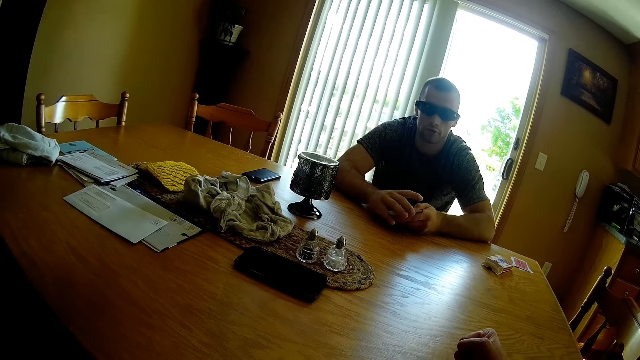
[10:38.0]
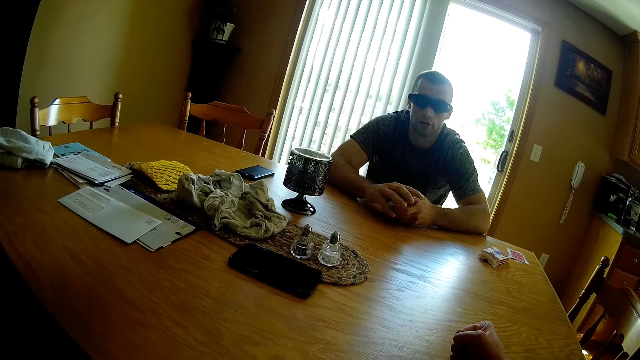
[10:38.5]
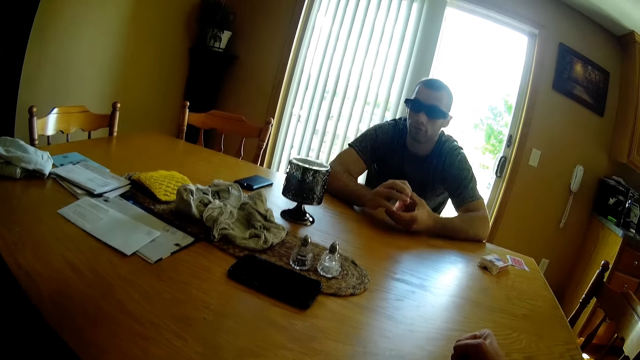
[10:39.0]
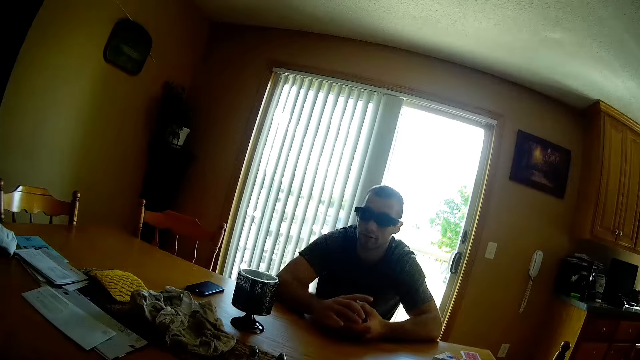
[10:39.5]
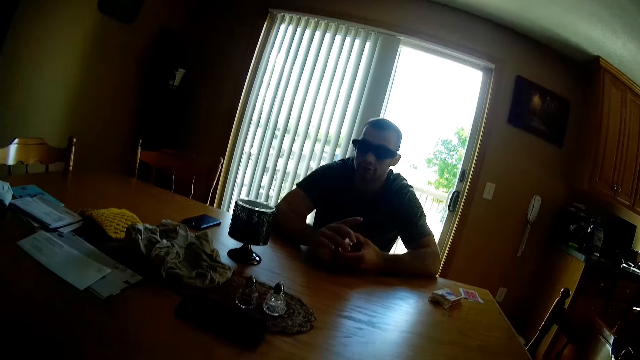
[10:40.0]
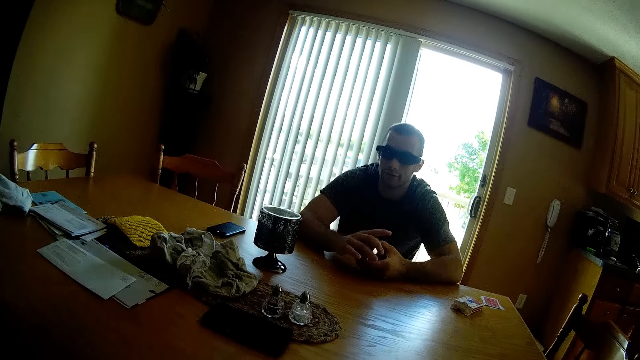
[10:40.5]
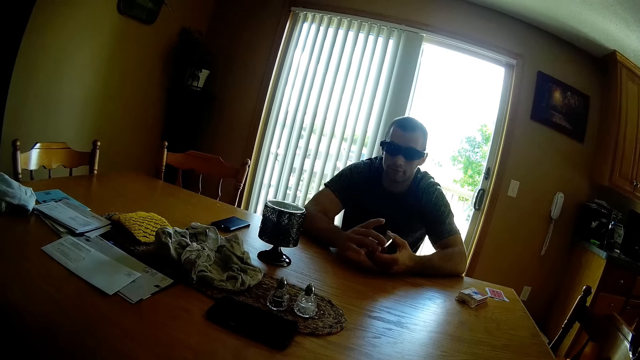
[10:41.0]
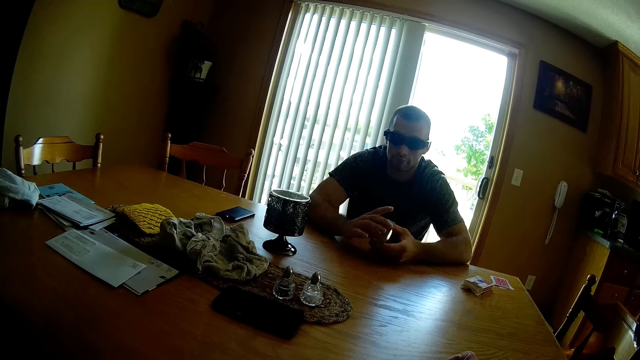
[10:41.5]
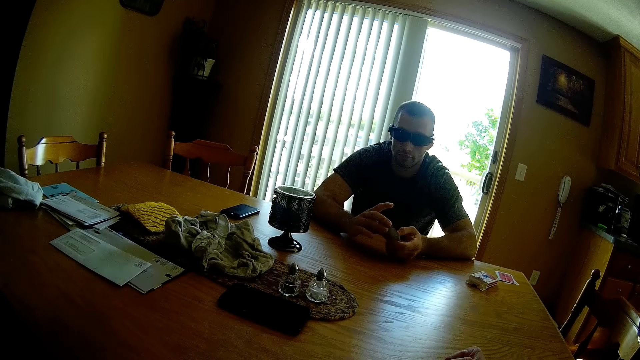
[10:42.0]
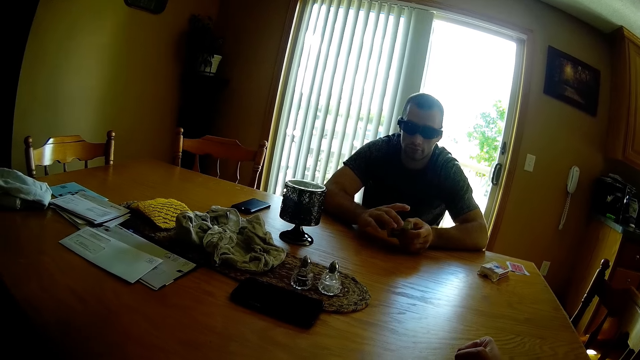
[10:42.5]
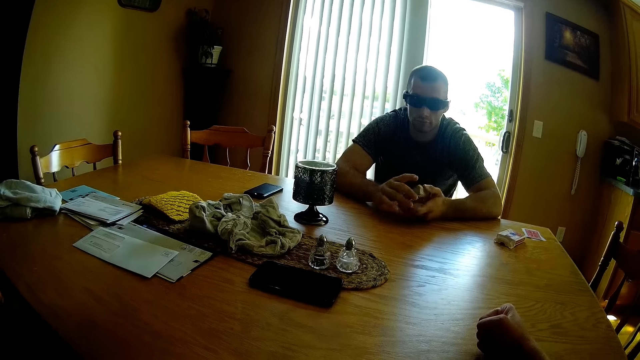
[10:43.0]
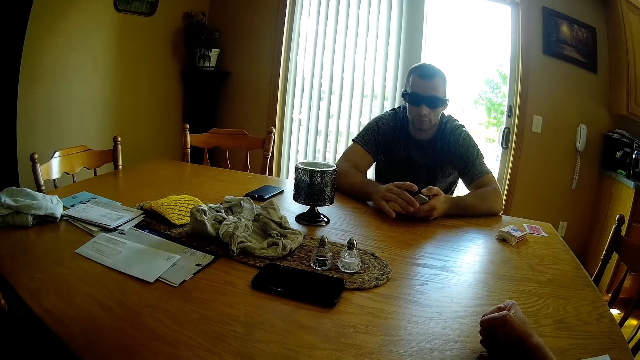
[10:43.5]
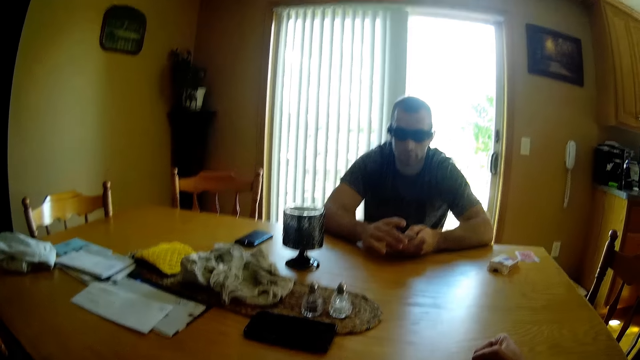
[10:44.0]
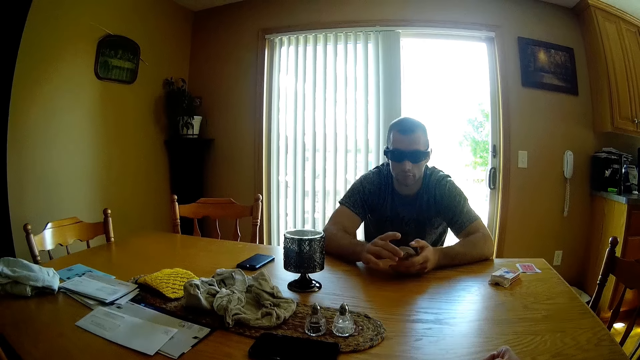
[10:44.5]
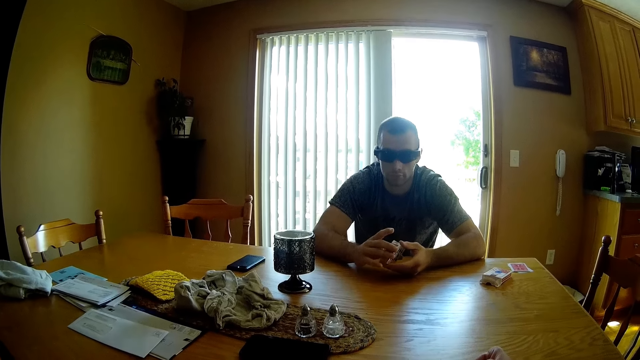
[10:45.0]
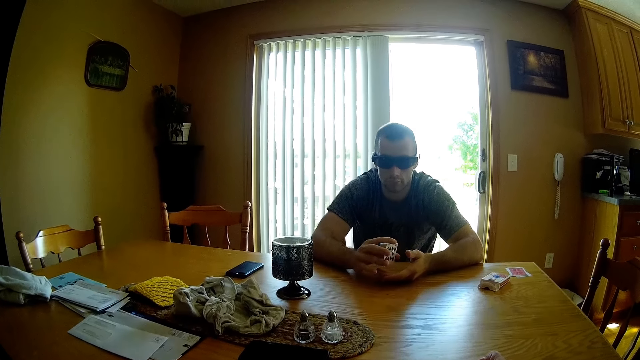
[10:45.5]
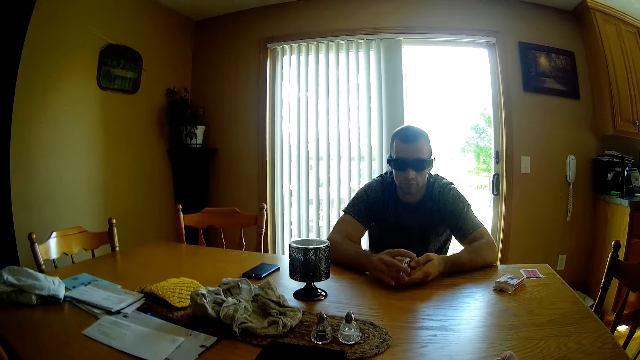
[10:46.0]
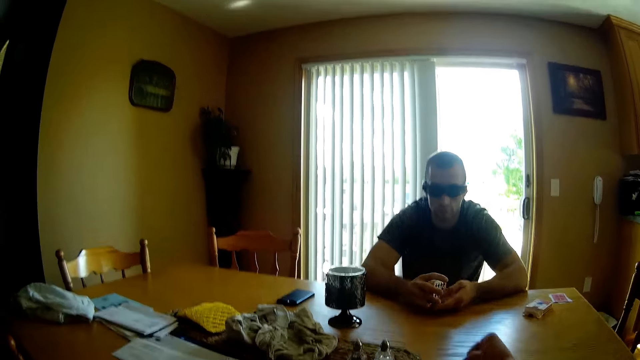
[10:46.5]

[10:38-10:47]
The man plays with the cards in his hands. The lady converses with the camera wearer and the man.

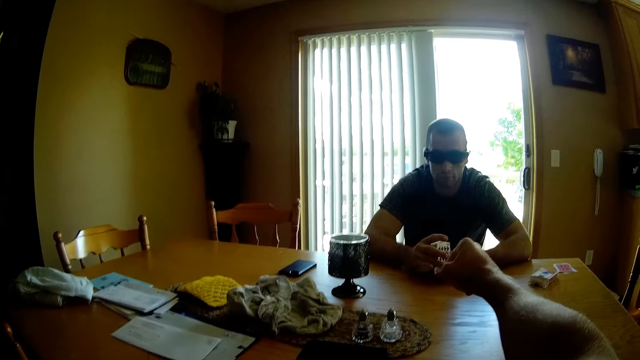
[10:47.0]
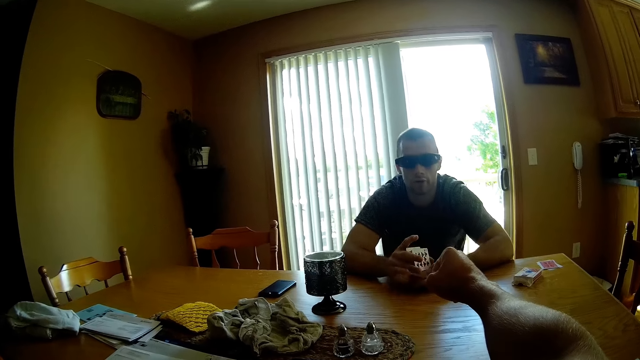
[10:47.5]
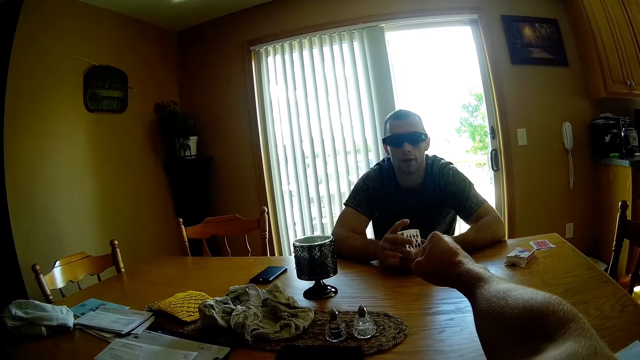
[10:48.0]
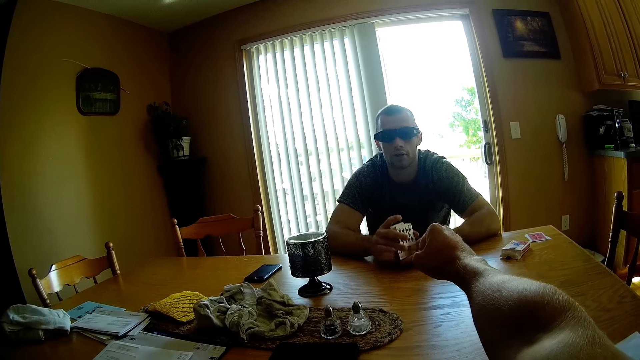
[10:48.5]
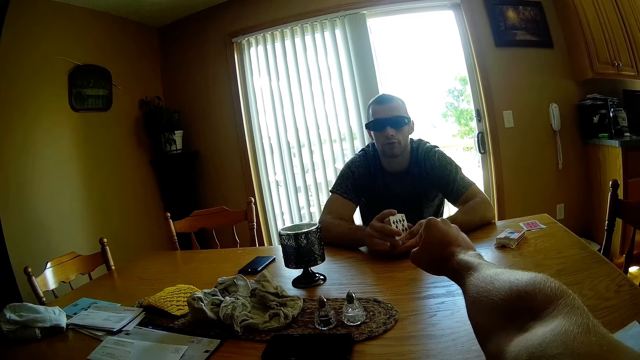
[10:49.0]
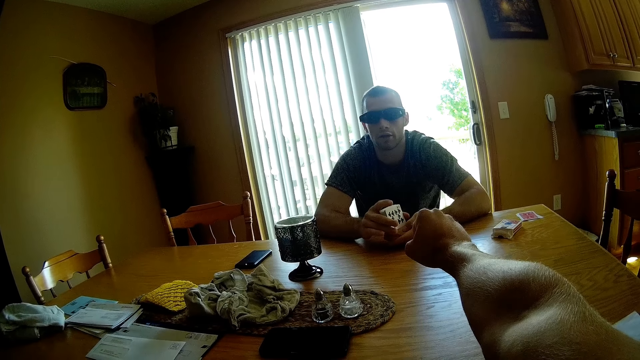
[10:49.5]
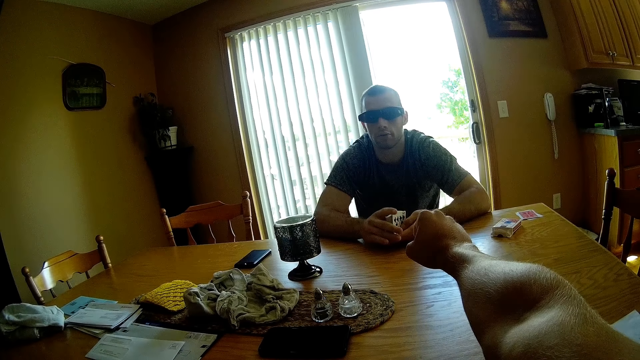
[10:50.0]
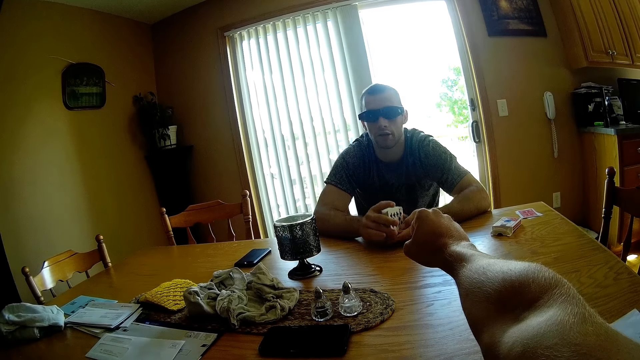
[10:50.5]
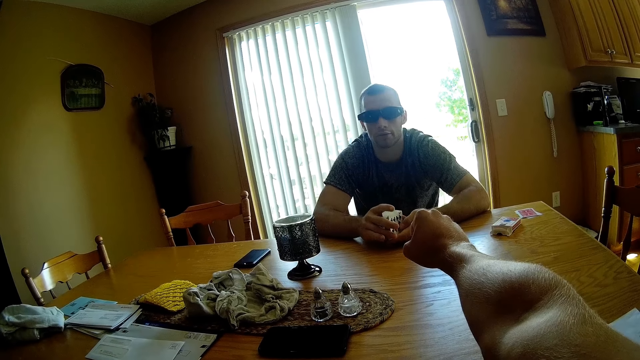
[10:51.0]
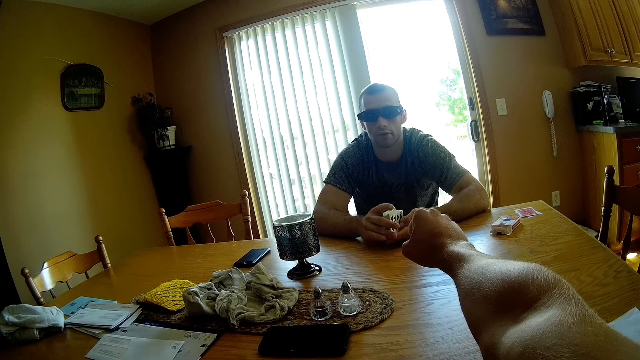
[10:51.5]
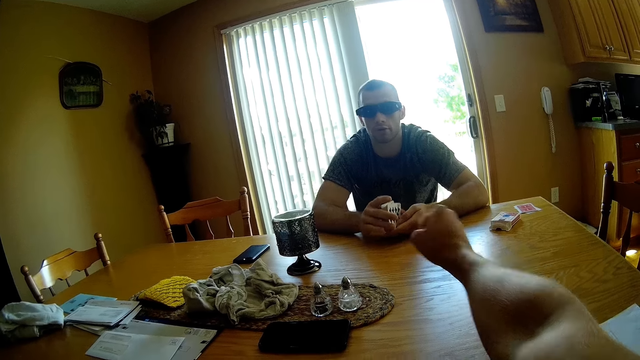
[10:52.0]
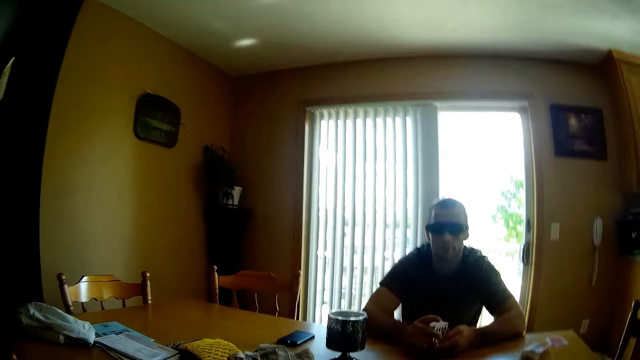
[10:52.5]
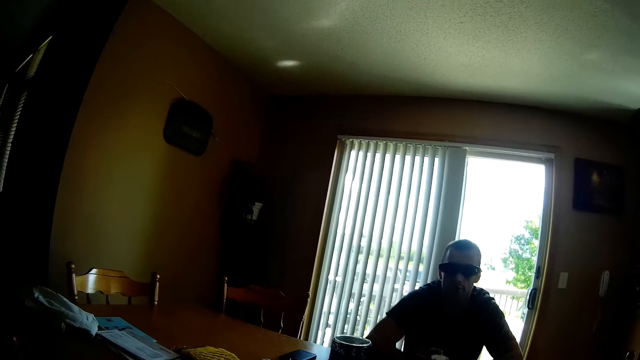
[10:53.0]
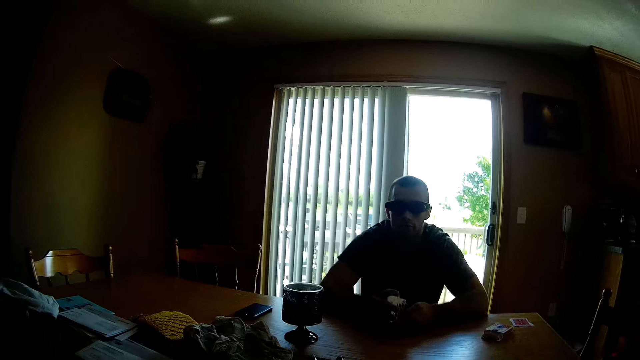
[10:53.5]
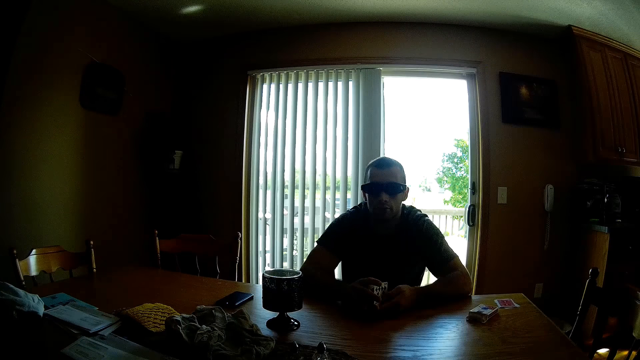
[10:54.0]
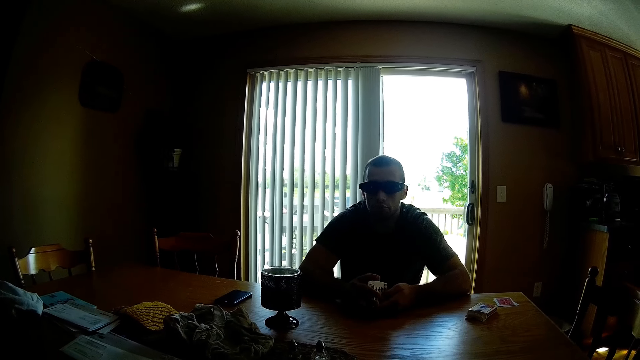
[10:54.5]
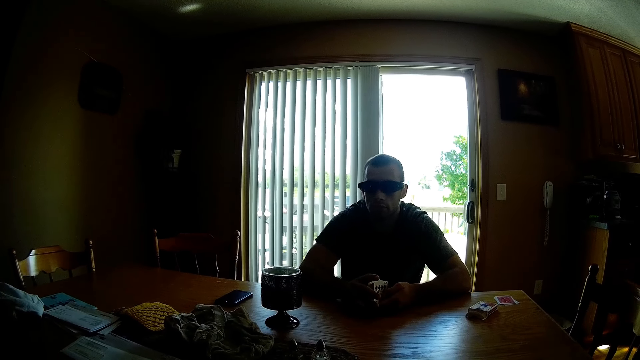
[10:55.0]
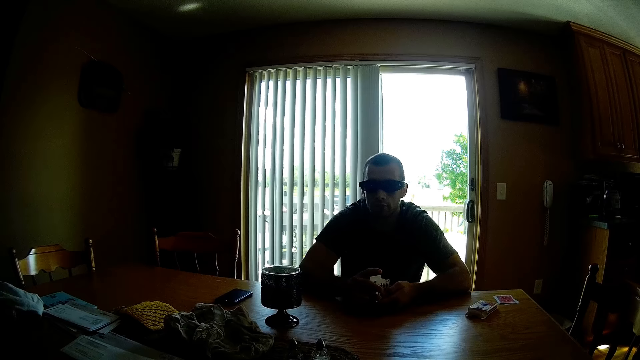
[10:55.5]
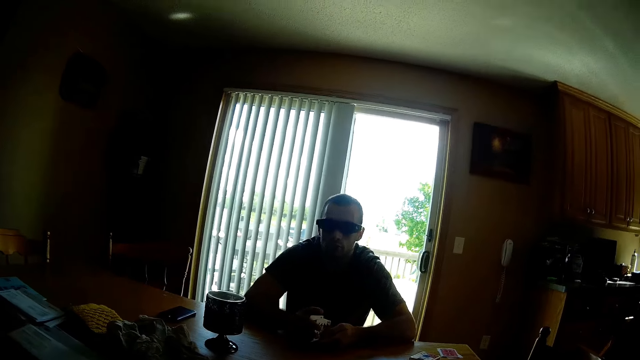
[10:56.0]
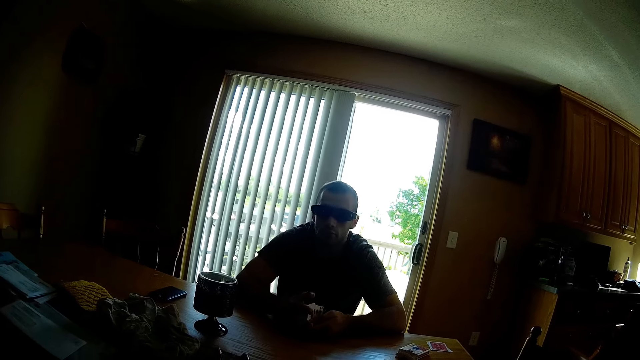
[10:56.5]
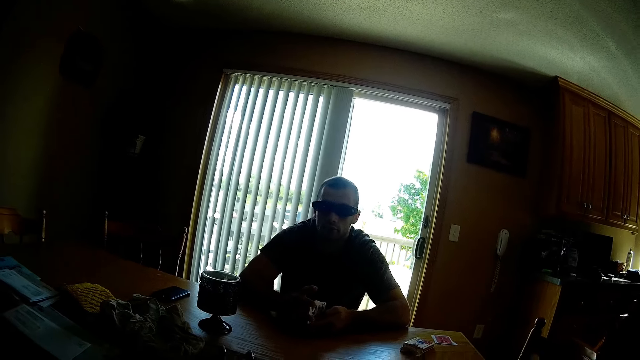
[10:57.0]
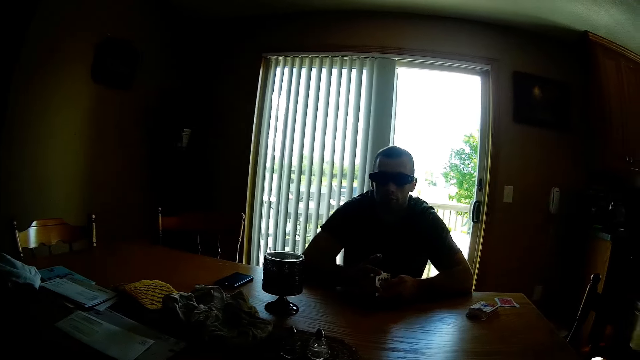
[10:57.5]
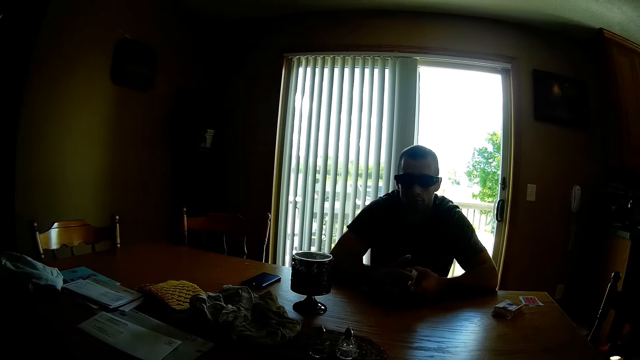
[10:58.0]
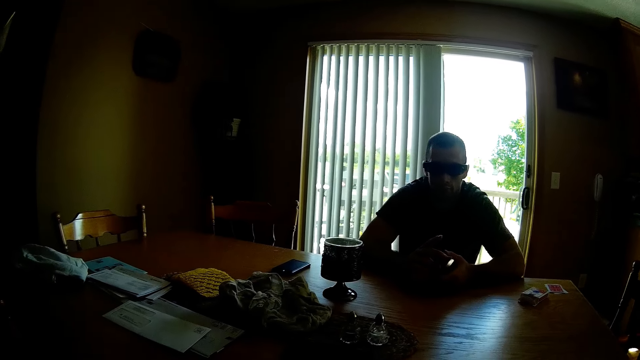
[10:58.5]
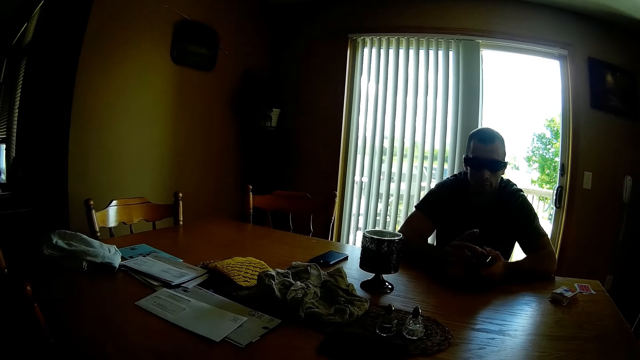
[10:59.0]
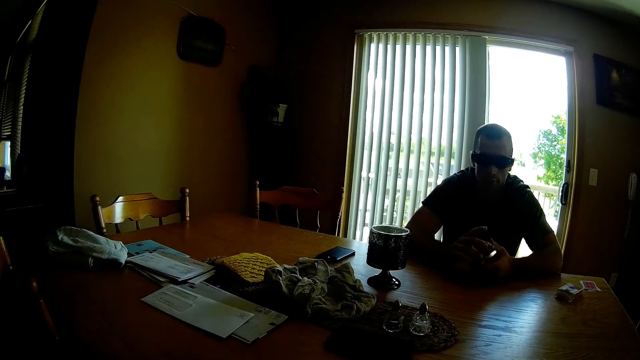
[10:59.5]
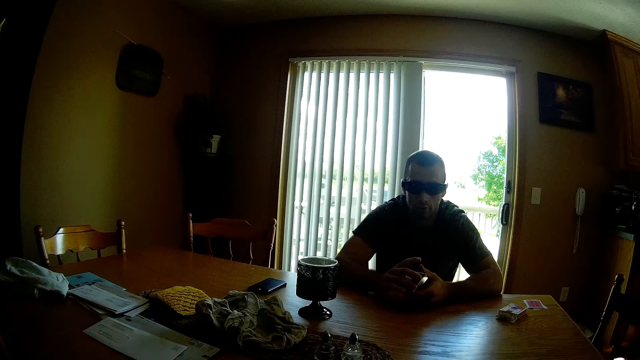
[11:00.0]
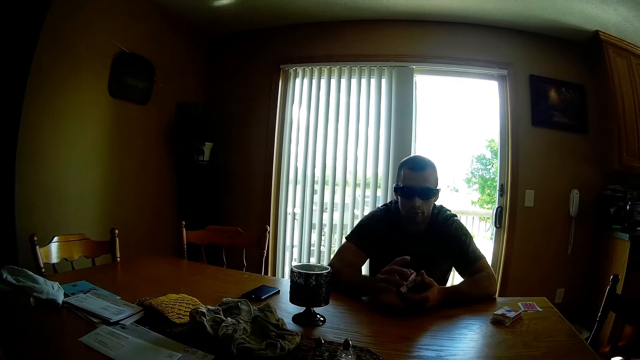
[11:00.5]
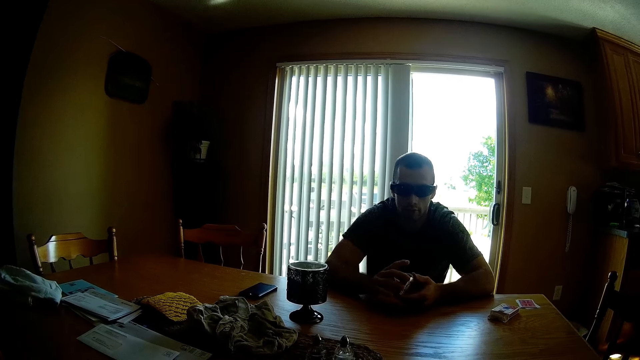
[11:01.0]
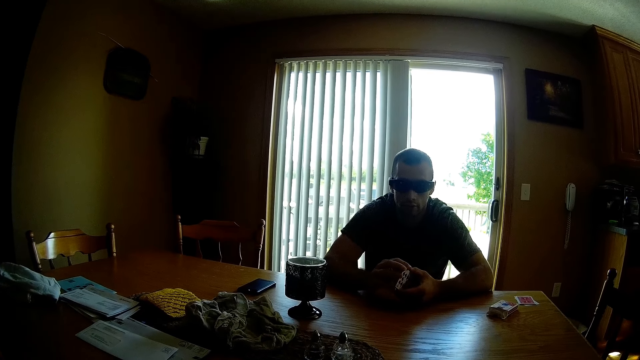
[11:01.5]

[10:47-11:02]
The camera wearer stretches his right hand towards the man. The man converses with the camera wearer. The camera wearer bangs his right hand on the table. He responds to the man.
